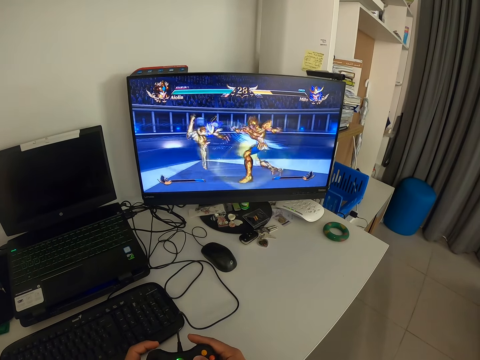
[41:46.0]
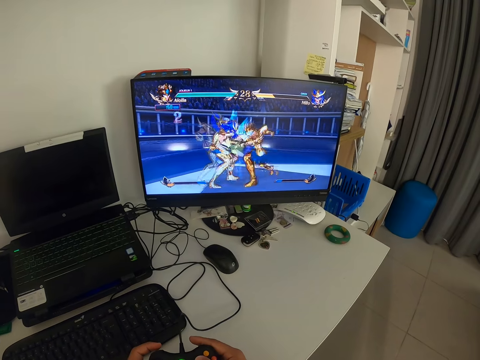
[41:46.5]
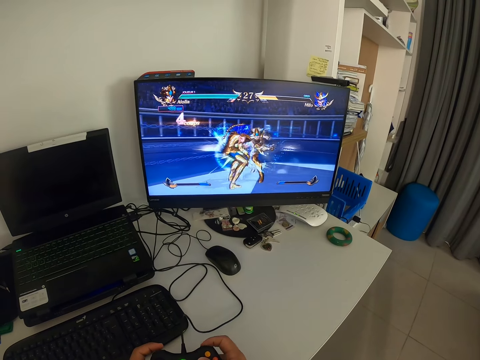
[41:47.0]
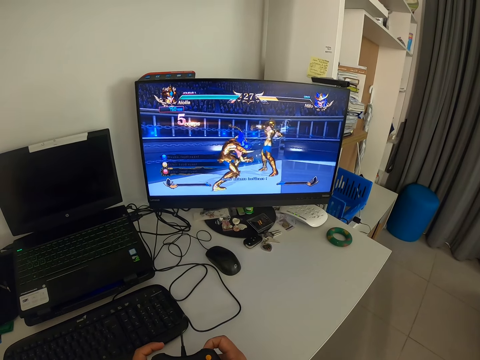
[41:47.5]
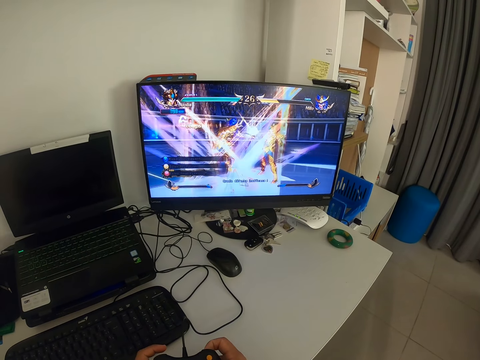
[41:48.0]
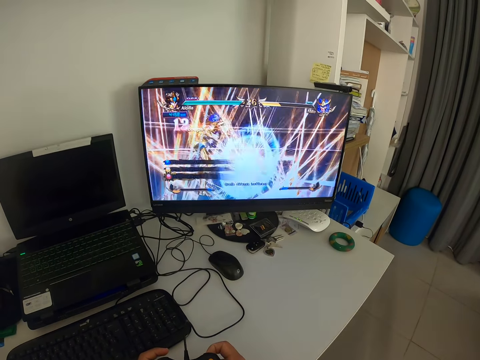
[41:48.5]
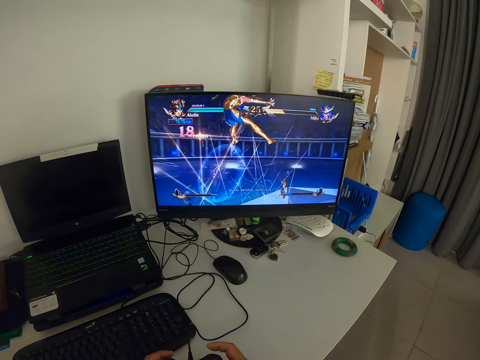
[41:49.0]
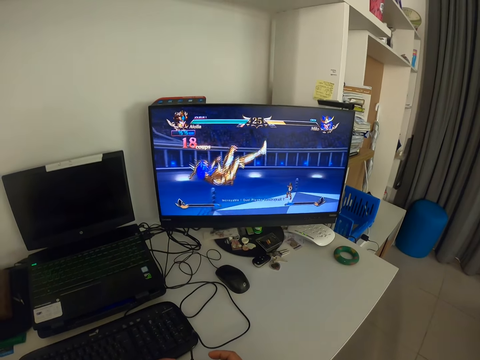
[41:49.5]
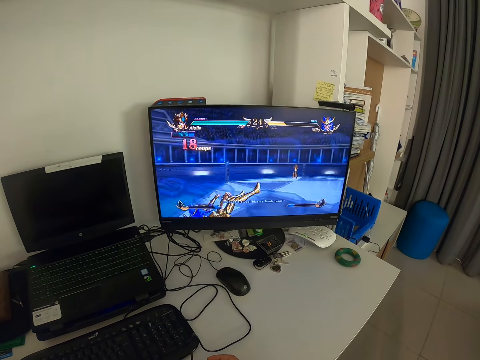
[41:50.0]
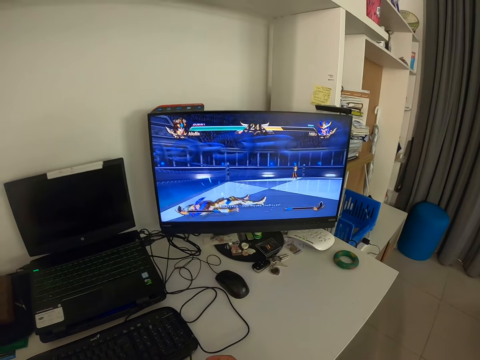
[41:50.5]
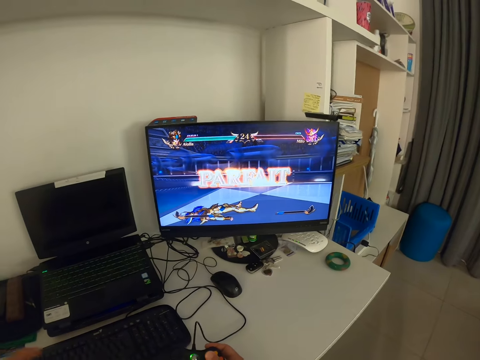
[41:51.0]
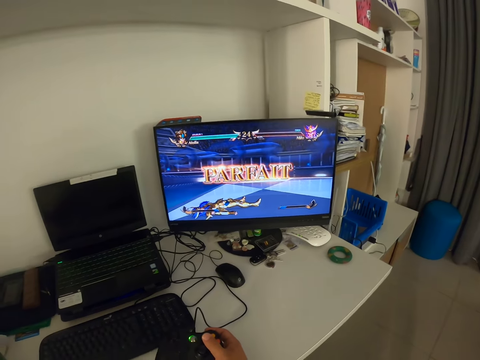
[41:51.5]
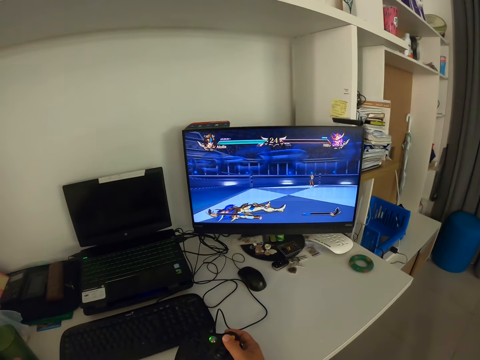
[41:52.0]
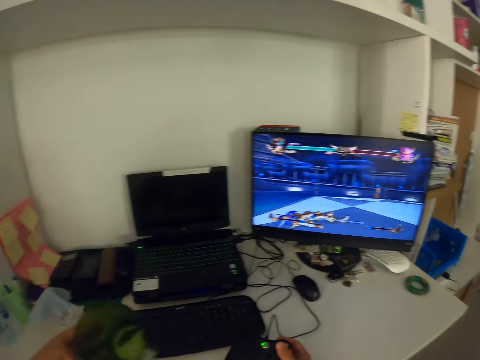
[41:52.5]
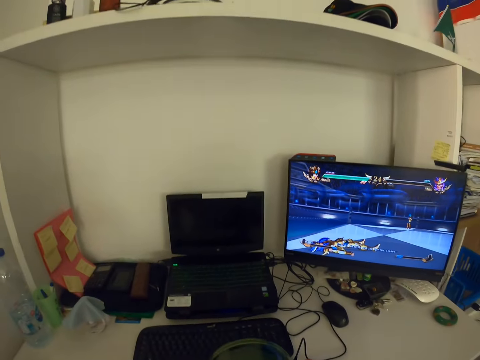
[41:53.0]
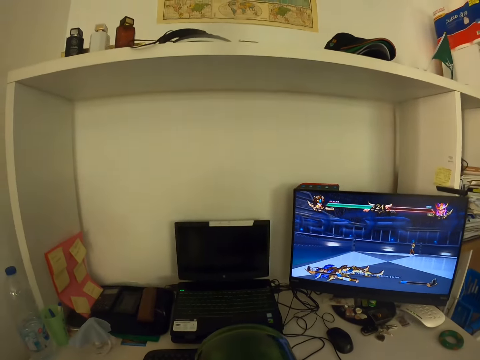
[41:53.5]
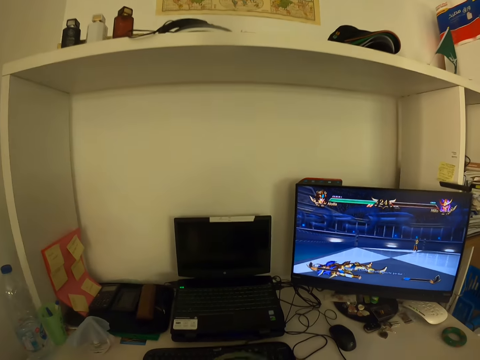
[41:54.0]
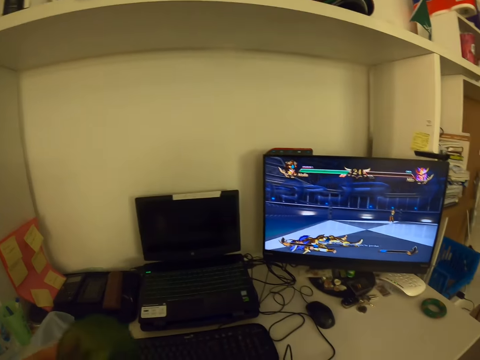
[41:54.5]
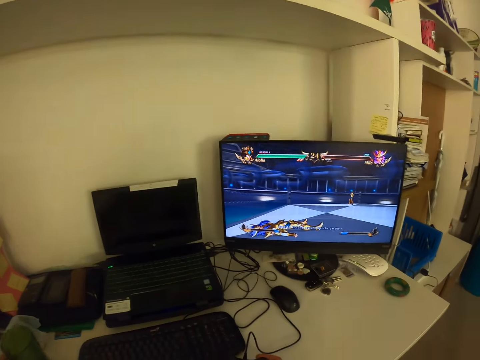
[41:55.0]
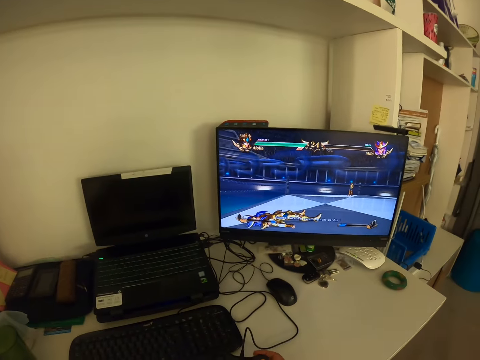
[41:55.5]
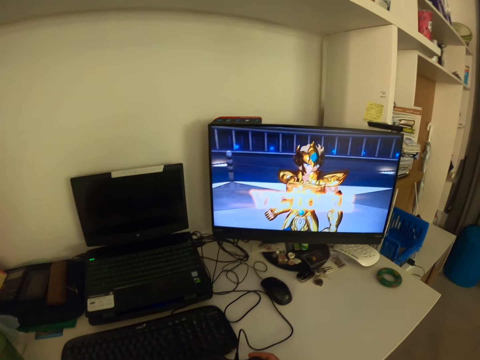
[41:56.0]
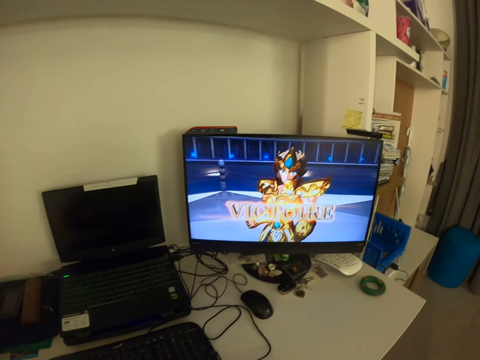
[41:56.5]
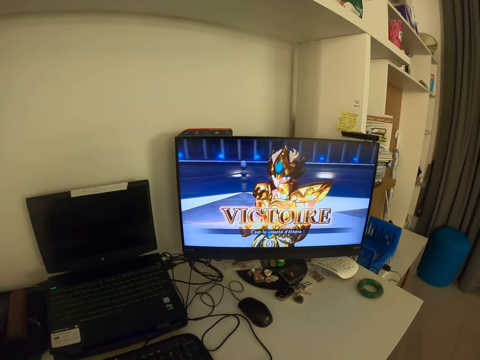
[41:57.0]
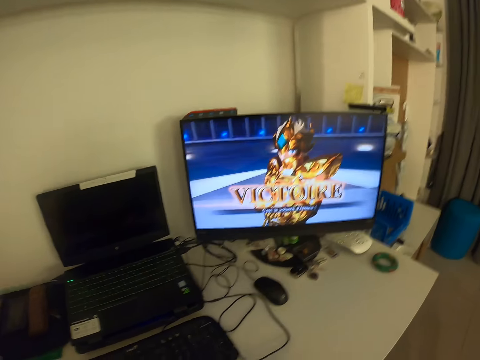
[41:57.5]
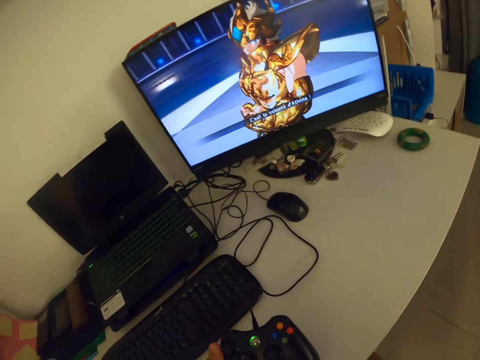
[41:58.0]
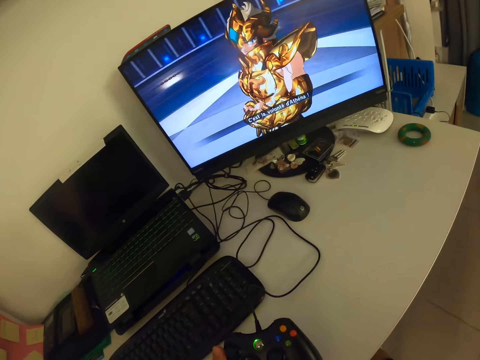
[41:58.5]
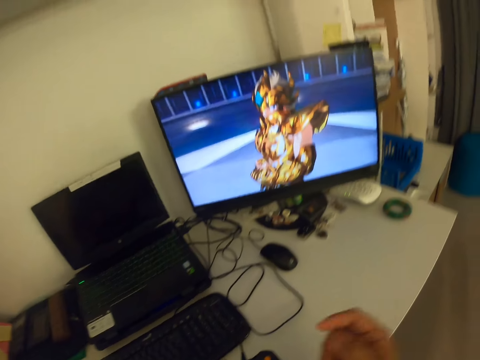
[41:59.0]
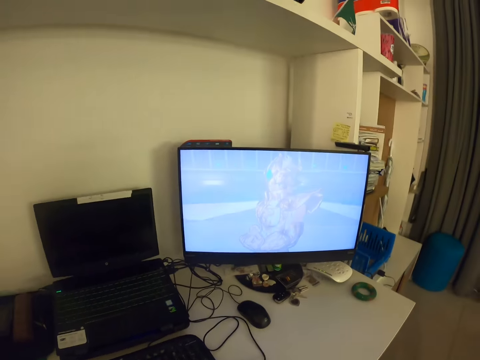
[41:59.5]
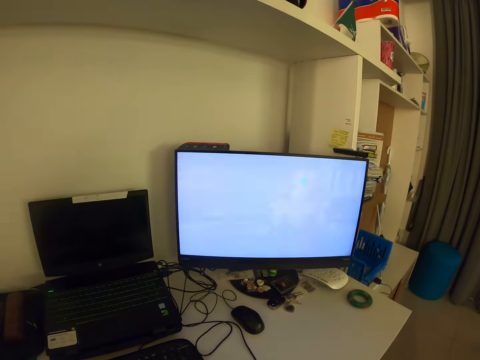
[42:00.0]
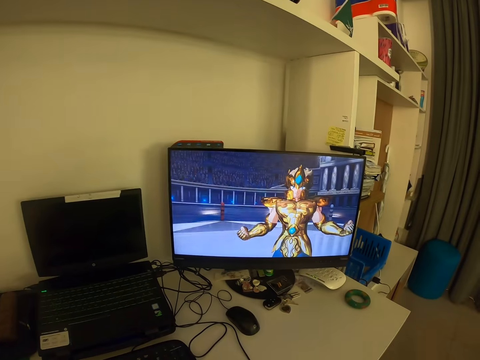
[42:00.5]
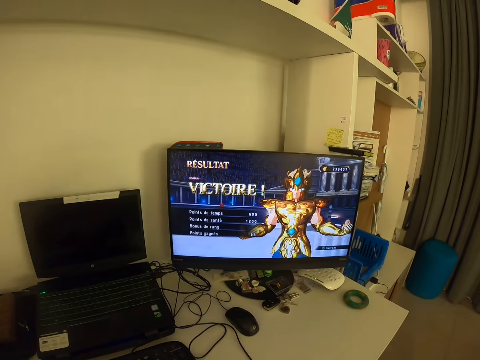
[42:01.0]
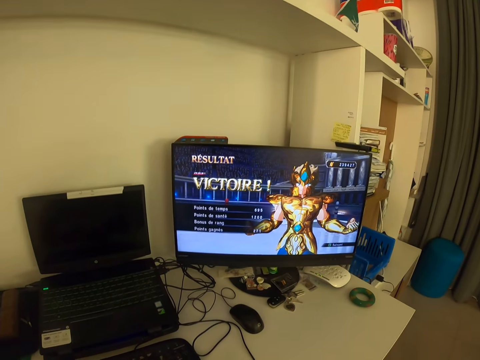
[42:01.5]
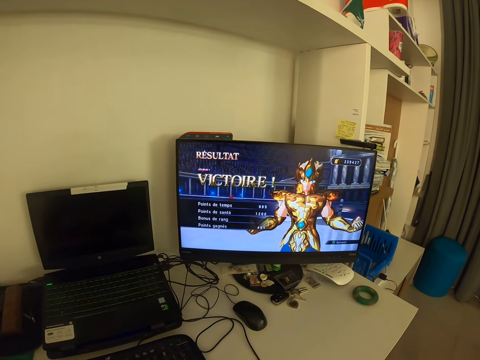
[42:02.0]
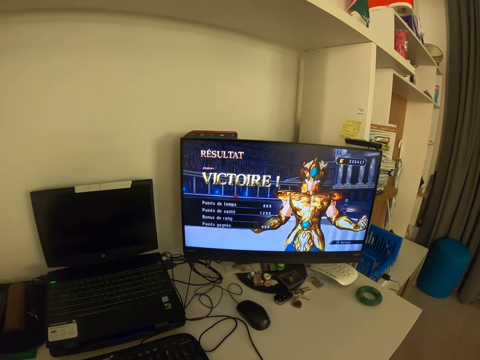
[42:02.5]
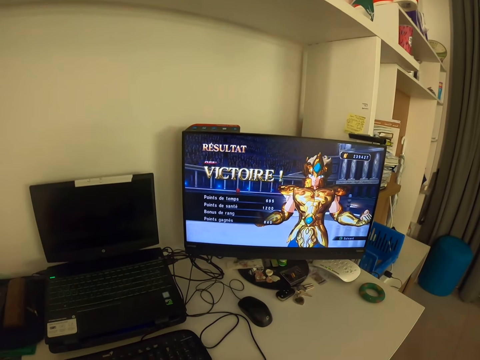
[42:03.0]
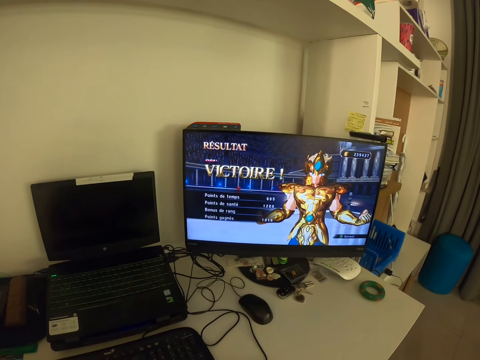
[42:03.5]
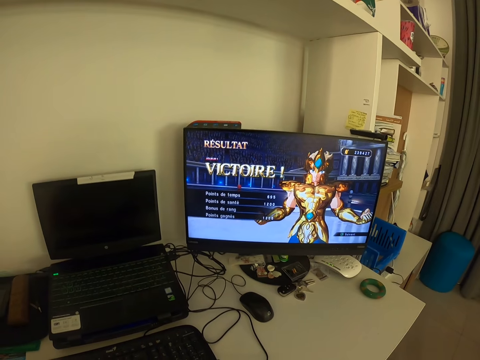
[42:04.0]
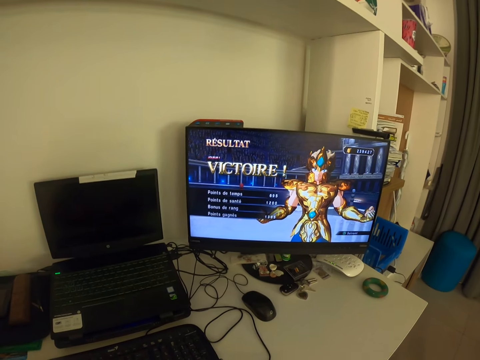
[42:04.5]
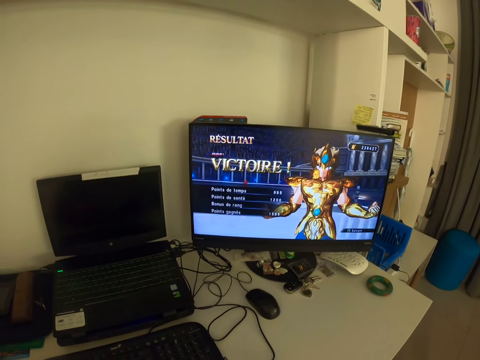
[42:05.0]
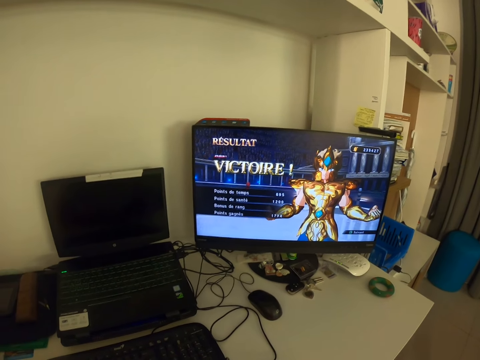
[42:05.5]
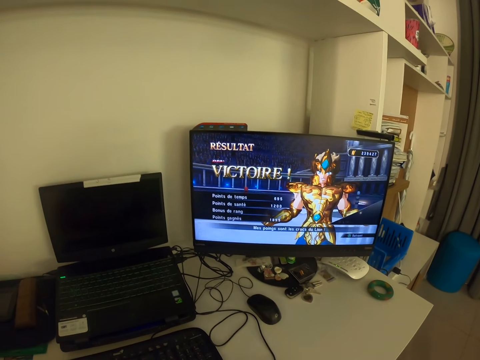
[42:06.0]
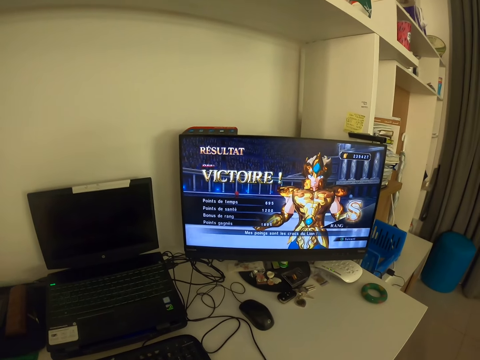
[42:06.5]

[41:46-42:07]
The camera wearer presses the game pad. He looks at the monitor. He removes his left hand on the game pad. He picks up a green cup. He puts the cup on the table. He looks at the monitor. He removes his right hand on the game pad. He holds the game pad with his right hand. He controls the video game with the video game controller. He looks at the monitor.

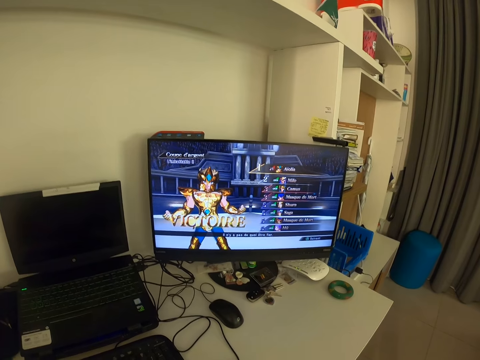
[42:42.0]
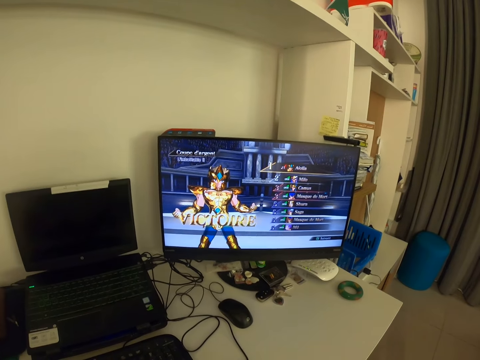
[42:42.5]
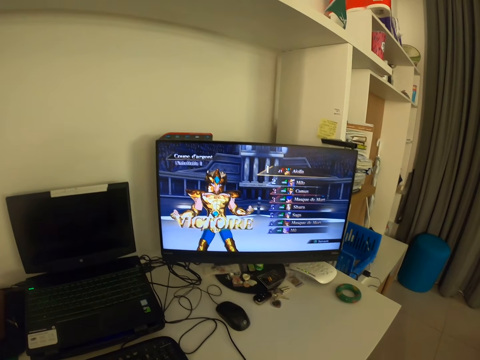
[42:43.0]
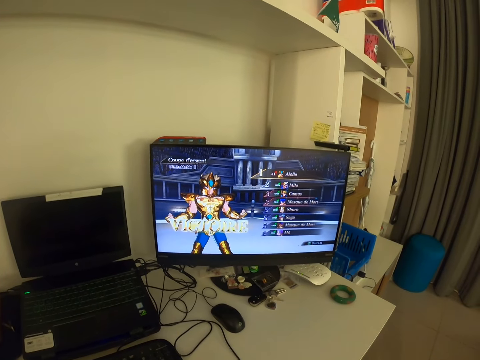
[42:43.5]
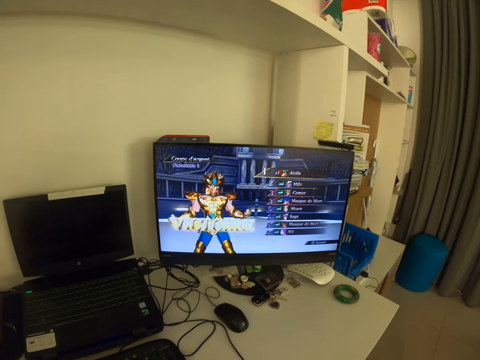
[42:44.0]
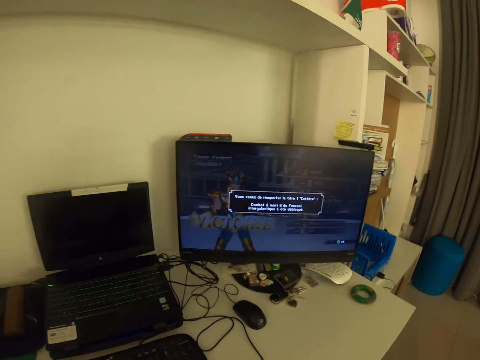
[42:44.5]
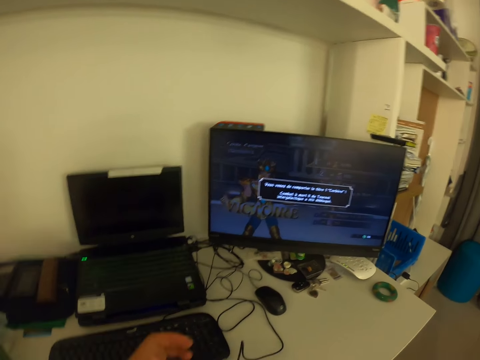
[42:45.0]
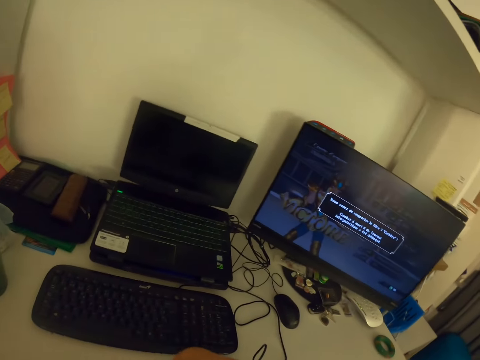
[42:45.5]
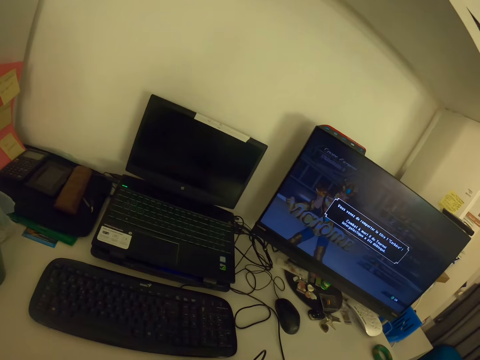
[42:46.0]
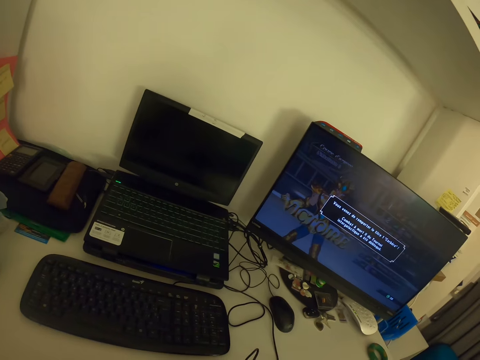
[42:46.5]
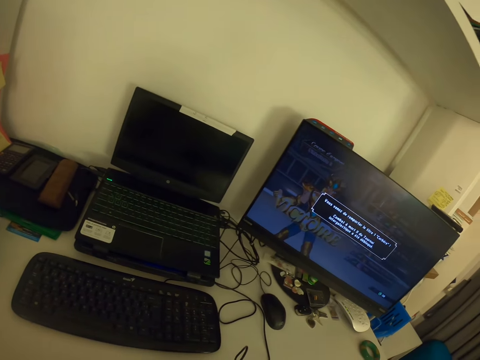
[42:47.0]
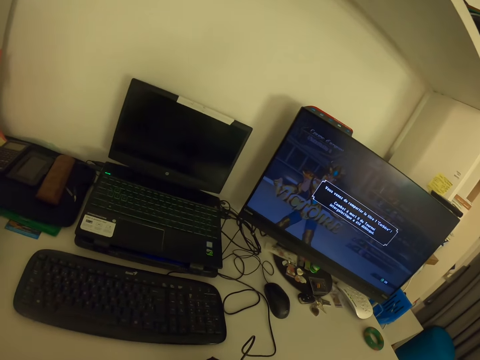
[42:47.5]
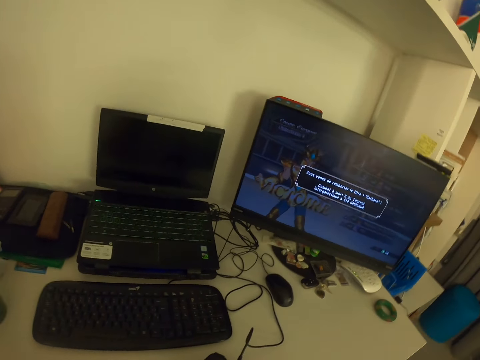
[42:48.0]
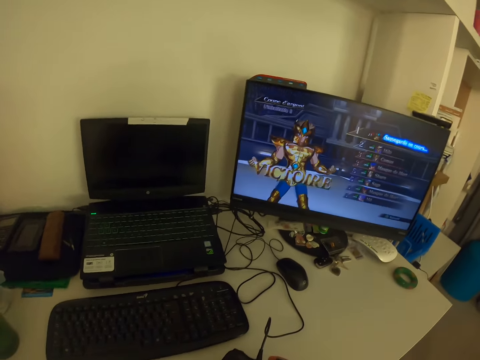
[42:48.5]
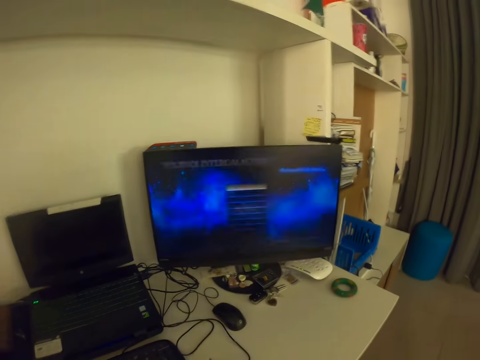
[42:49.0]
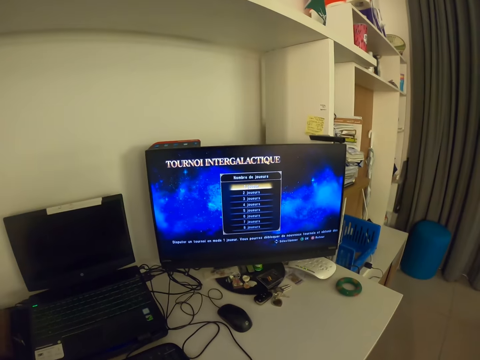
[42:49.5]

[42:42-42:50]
The camera wearer touches something. They look at the monitor.
